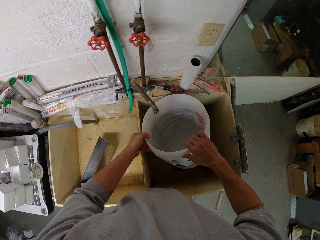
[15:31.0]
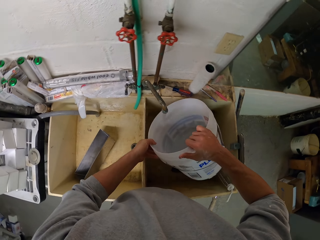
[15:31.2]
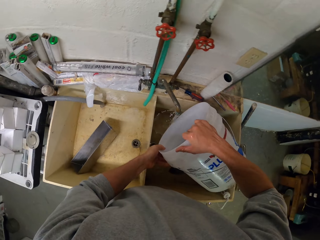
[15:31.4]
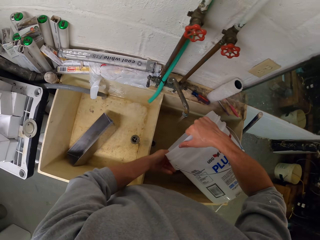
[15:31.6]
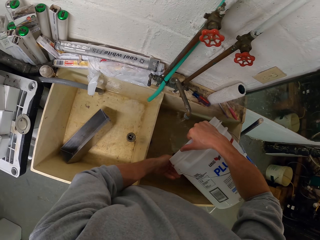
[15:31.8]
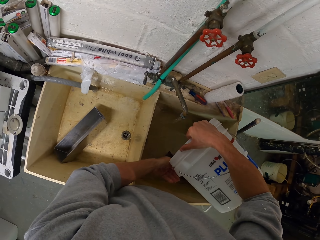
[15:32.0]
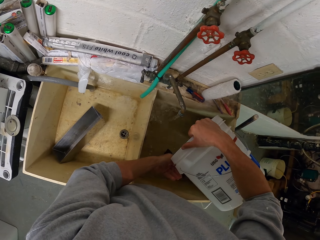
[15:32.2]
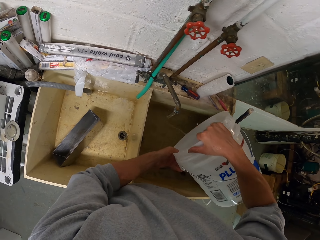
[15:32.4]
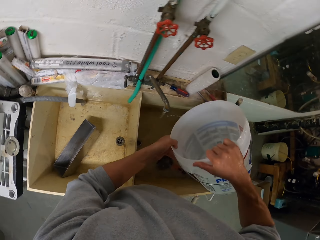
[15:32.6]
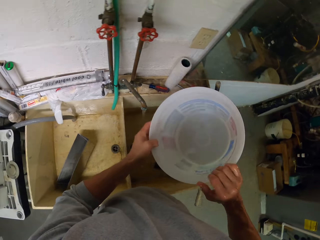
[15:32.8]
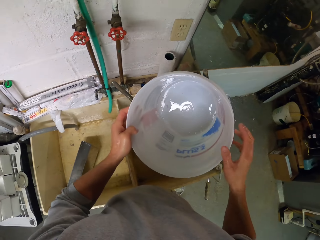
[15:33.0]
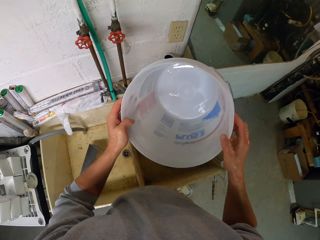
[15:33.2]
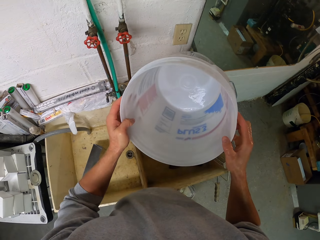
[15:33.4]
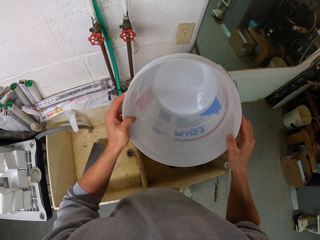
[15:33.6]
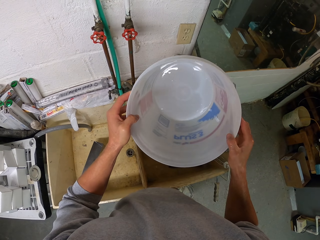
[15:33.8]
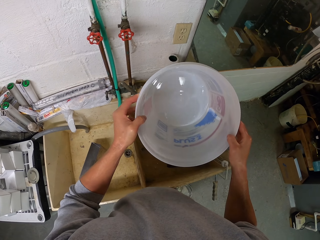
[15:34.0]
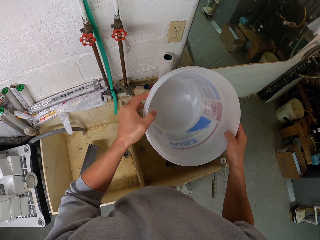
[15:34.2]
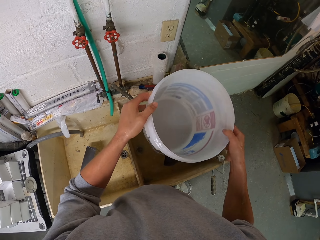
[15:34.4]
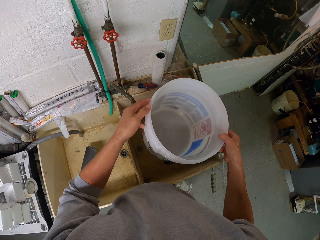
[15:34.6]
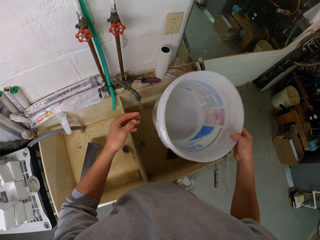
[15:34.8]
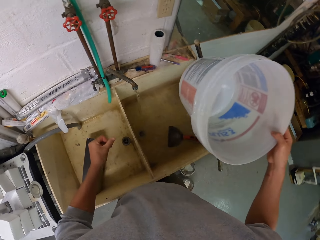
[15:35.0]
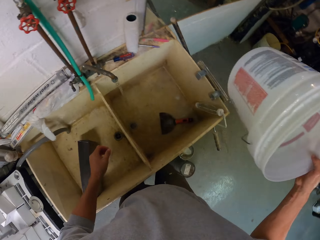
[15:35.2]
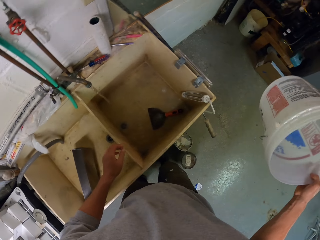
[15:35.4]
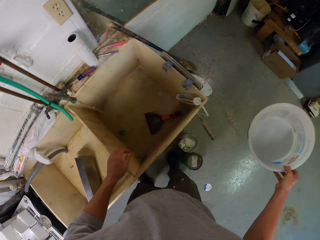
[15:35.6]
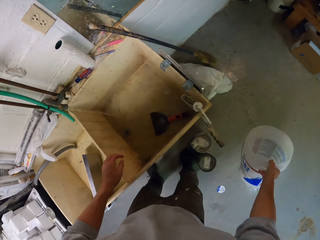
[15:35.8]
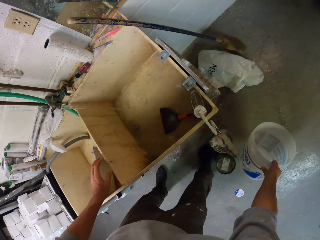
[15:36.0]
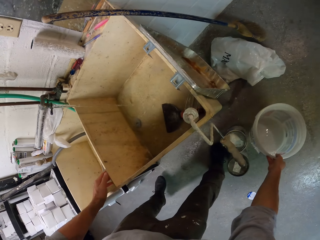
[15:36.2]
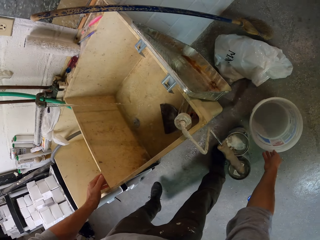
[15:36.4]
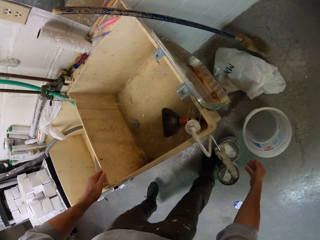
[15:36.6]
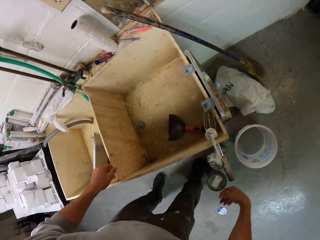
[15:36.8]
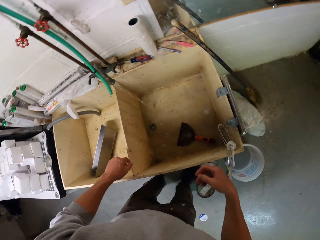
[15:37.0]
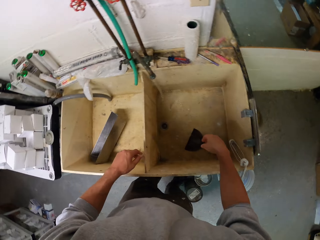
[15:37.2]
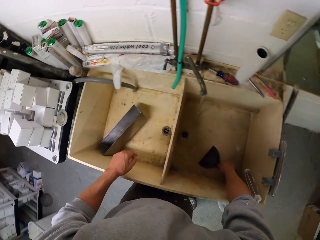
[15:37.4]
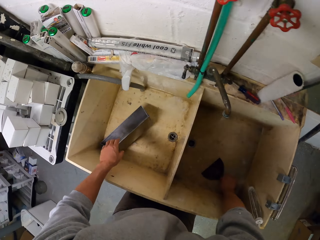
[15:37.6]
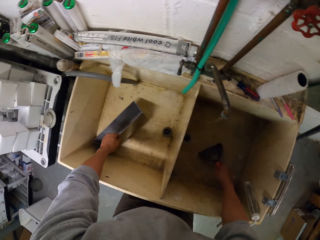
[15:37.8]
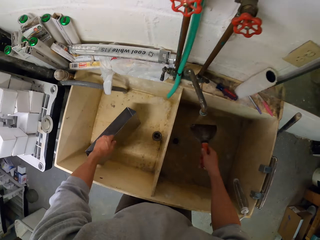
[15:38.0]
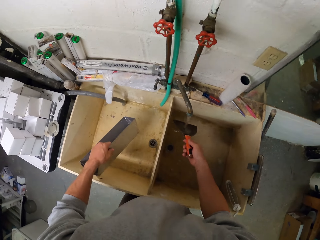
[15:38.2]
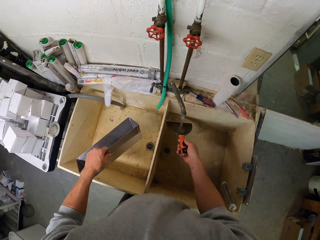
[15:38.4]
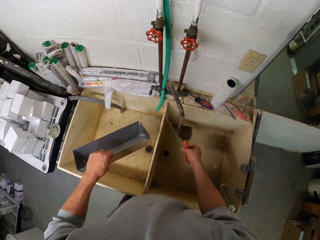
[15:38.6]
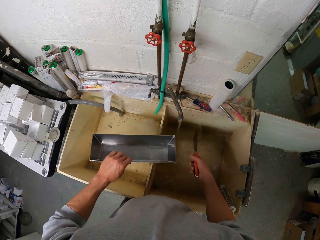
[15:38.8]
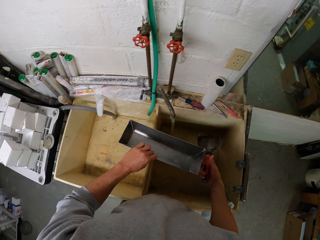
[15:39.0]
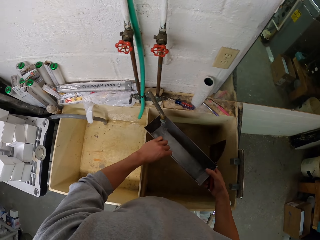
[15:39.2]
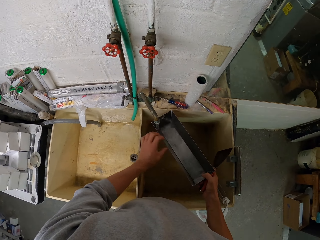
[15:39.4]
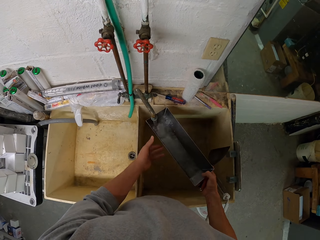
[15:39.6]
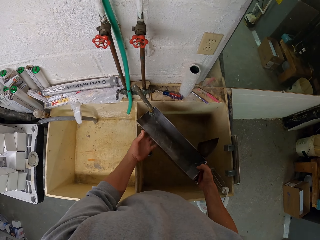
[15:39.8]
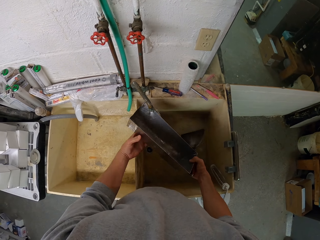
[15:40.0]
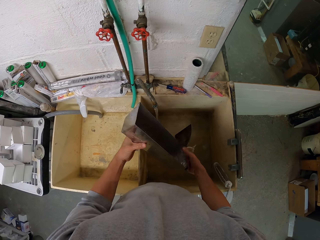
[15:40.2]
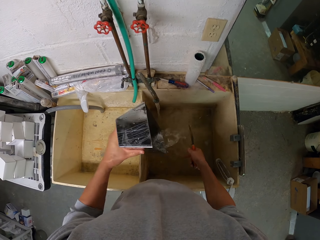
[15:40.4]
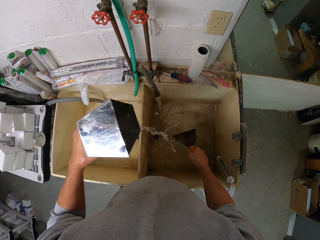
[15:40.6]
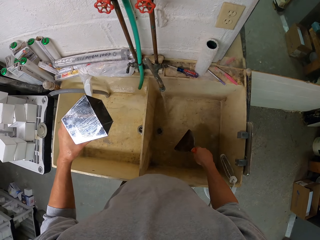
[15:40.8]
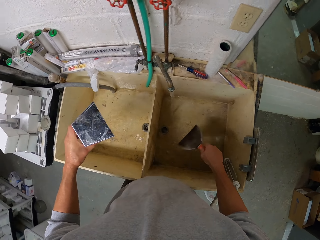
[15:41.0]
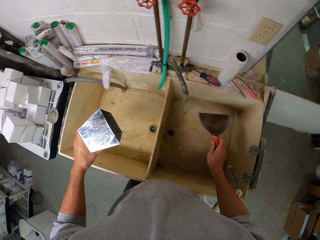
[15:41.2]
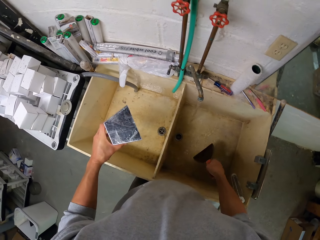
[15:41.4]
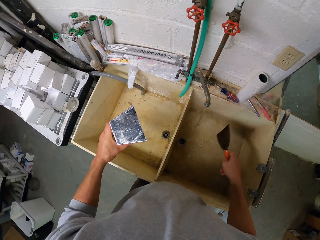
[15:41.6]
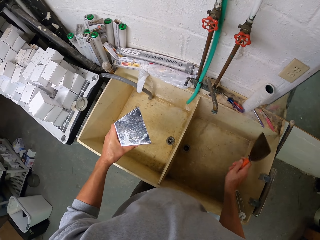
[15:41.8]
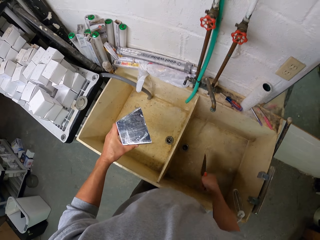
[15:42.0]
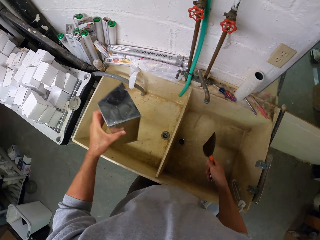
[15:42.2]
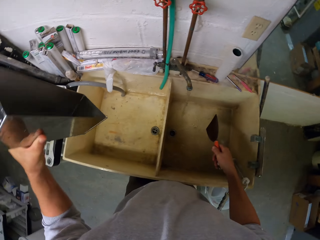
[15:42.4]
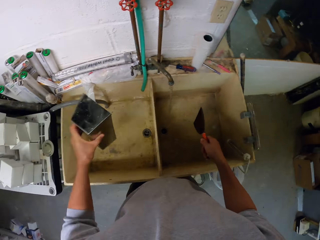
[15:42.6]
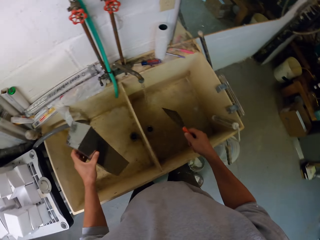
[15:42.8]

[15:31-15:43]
The camera wearer pours the water in the sink. They stare at the bucket. They put the bucket on the floor. They pick up a scraper or trowel from the sink. They pick a container from the sink. They rinse the trowel in the sink. They rinse something in the sink.

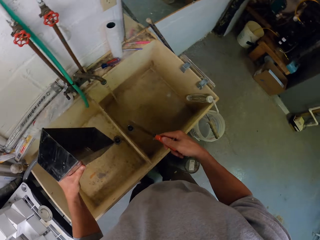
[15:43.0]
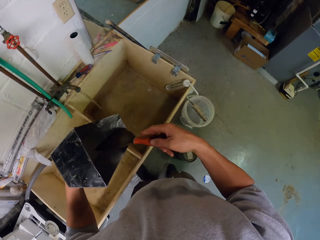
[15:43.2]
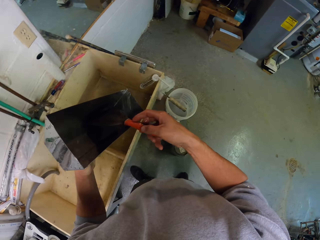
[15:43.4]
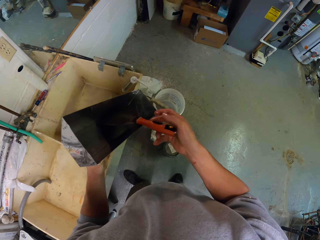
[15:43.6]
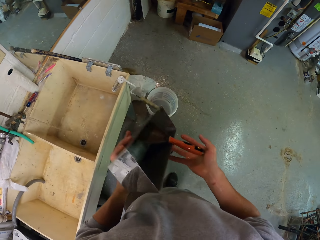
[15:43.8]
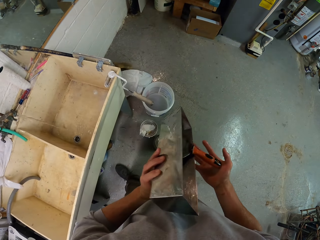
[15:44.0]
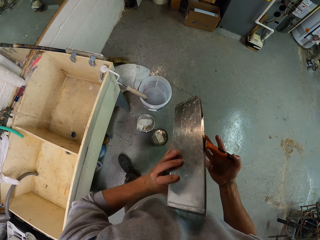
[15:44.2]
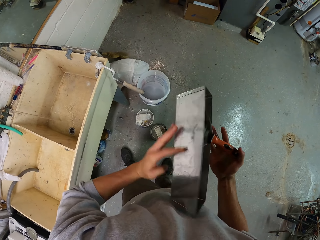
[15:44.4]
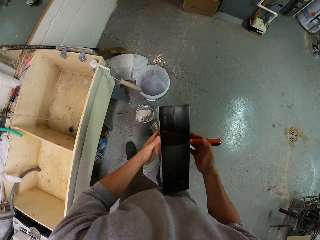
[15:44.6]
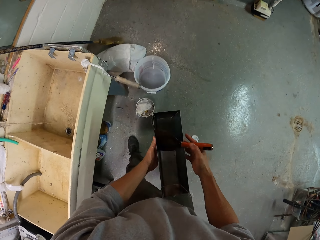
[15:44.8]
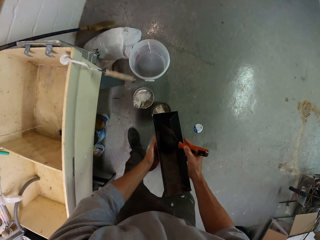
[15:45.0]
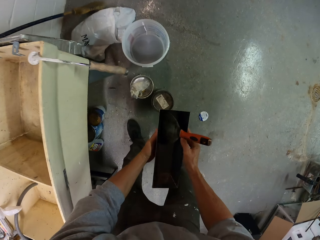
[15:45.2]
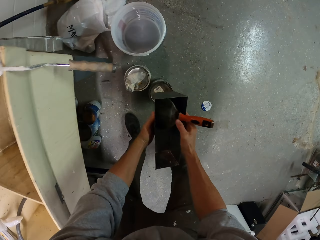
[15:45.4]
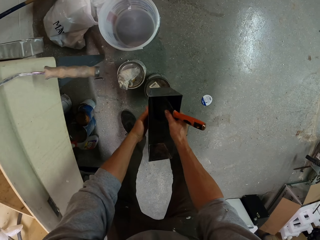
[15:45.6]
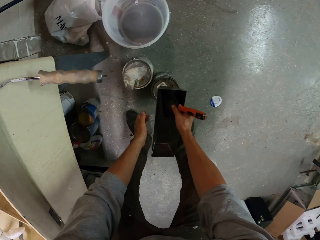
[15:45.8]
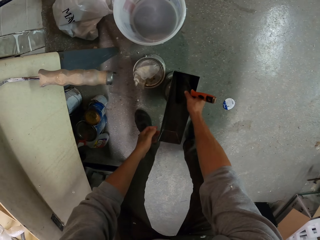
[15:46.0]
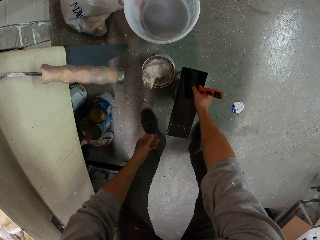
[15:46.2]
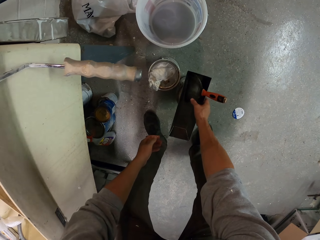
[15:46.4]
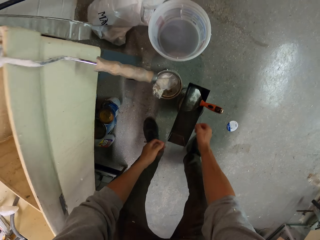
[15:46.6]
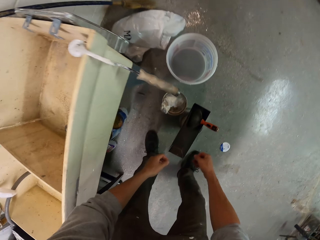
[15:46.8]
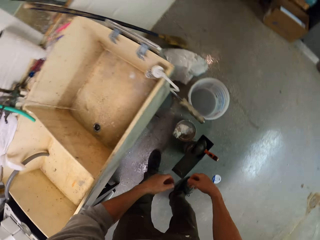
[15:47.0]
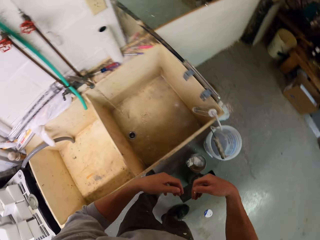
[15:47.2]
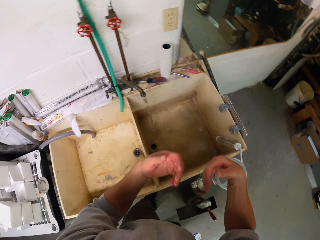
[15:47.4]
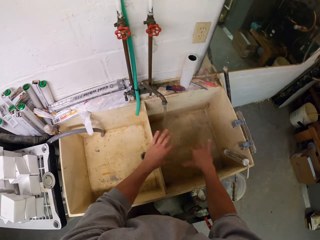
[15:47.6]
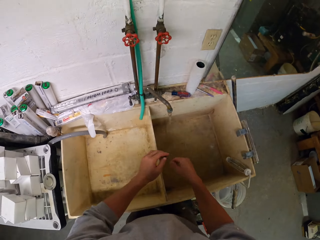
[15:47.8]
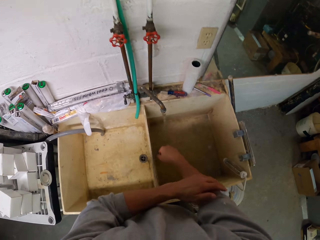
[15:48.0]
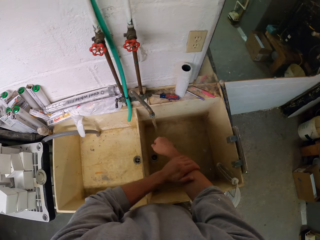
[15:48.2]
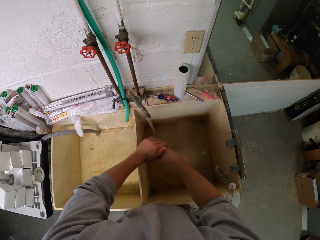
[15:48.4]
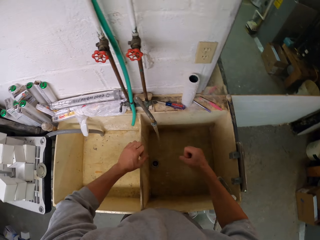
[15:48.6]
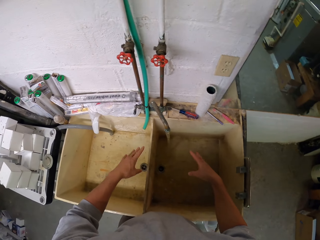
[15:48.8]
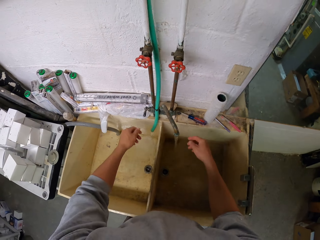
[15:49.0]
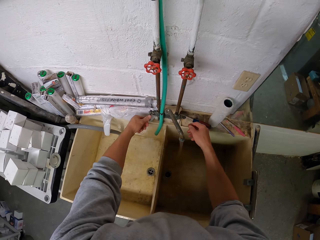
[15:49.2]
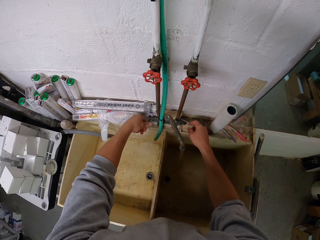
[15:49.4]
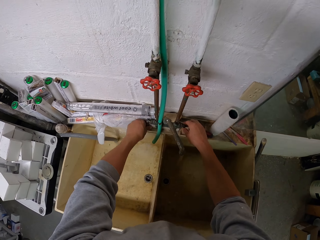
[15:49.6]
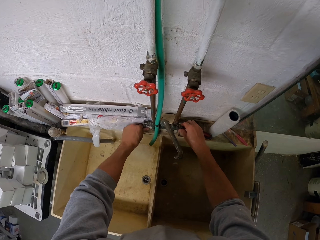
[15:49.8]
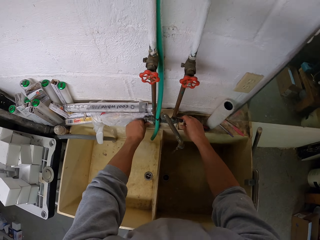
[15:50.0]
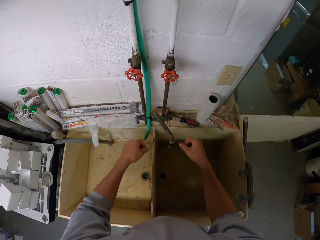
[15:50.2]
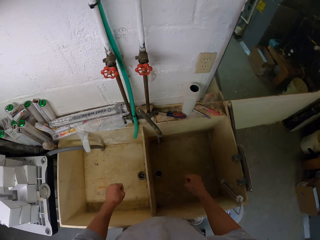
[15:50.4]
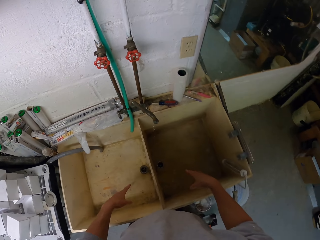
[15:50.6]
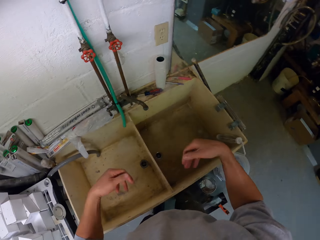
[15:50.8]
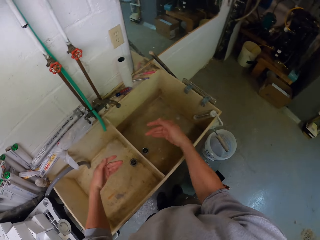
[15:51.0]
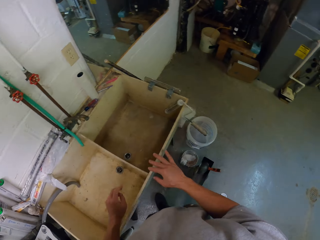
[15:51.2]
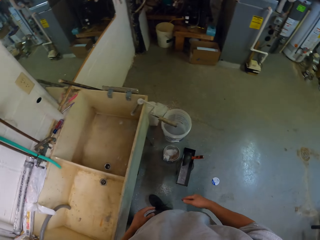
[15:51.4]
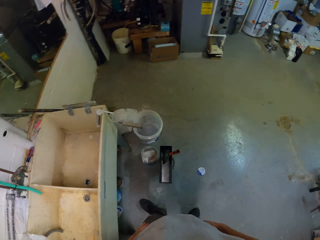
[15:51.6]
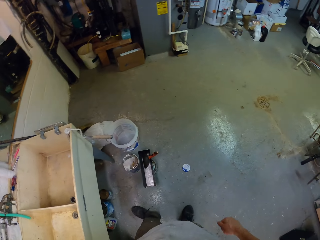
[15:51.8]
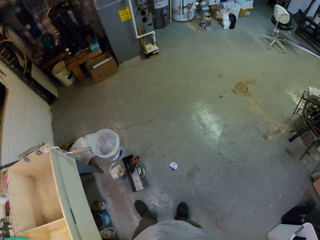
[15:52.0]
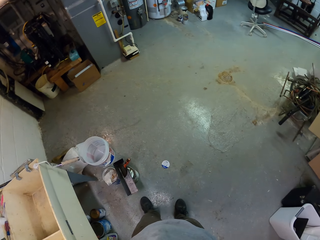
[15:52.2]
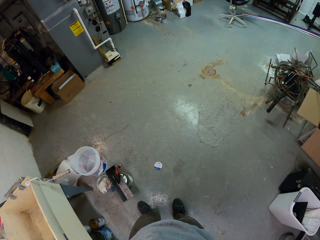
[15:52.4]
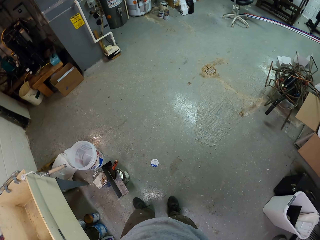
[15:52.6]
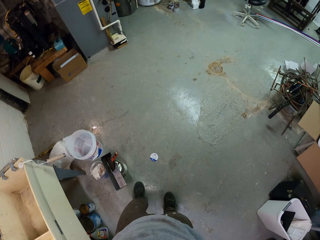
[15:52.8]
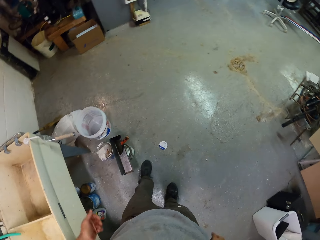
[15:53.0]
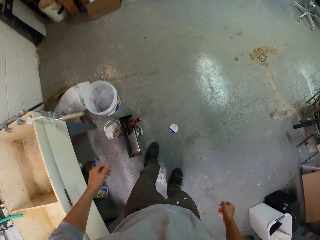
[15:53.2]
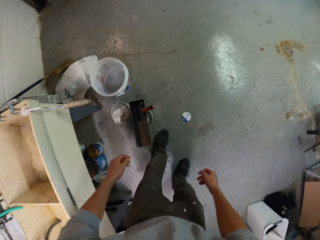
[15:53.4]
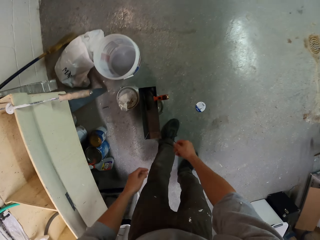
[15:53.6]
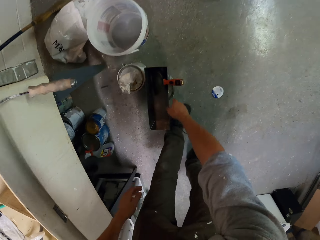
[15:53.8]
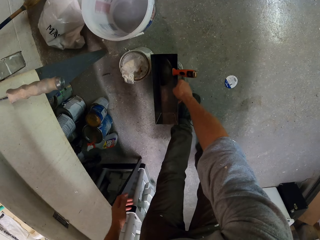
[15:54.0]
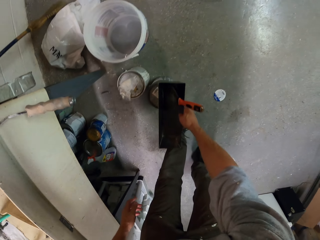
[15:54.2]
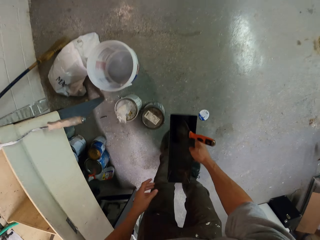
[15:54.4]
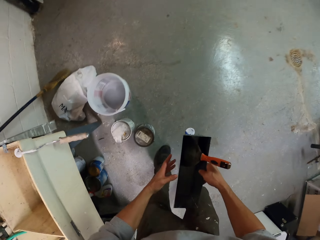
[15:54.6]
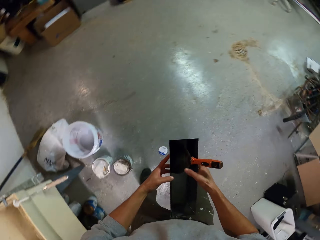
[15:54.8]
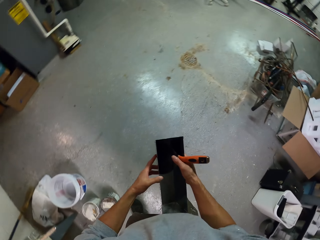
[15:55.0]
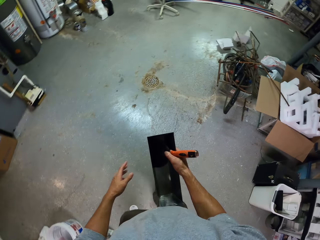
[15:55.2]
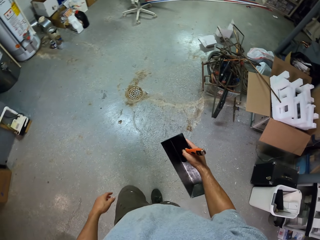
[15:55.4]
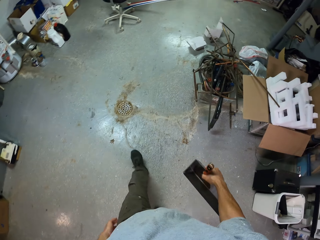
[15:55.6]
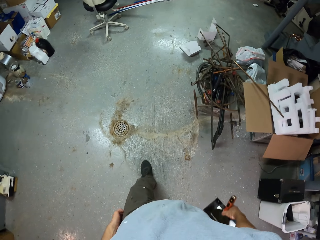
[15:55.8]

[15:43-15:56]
The camera wearer puts the container on the floor. They put something on the container. They turn off the water taps. They pick the container with the scraper from the floor. They pick something from the container.
